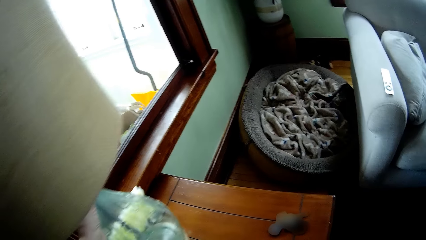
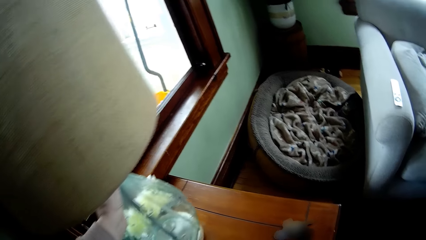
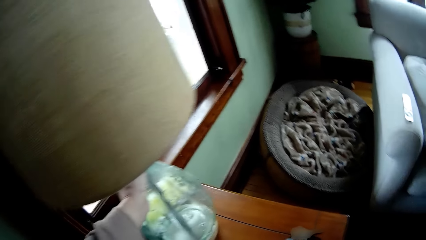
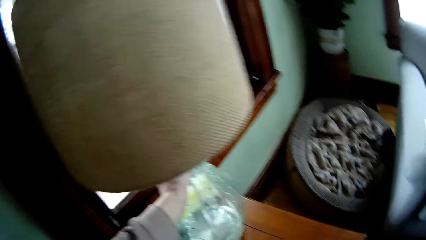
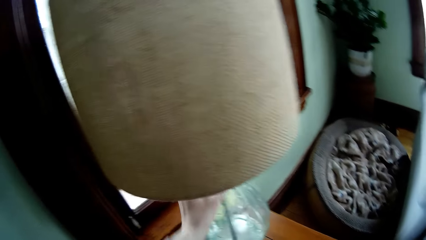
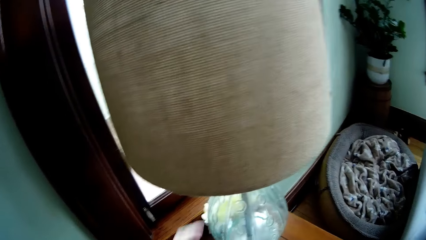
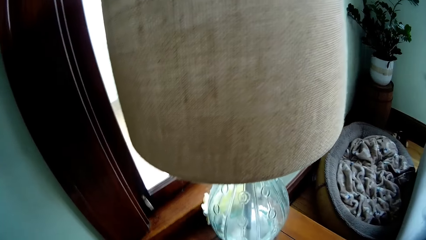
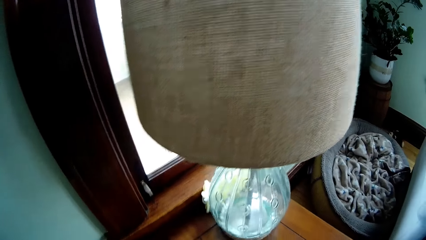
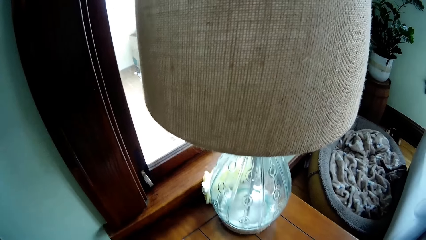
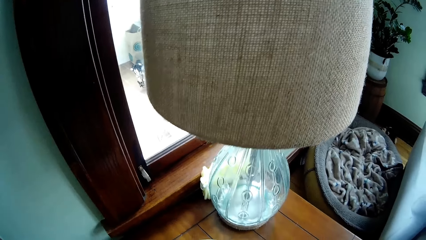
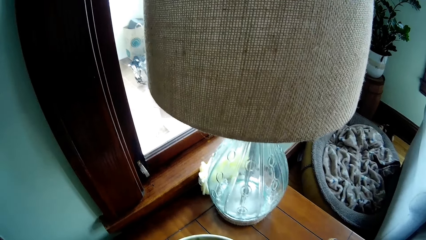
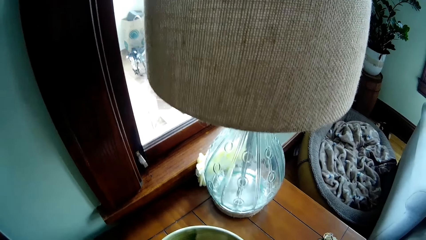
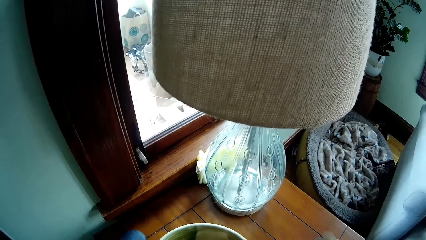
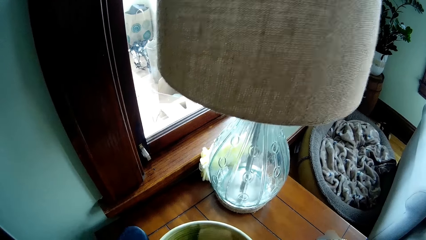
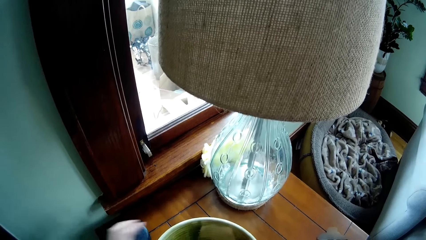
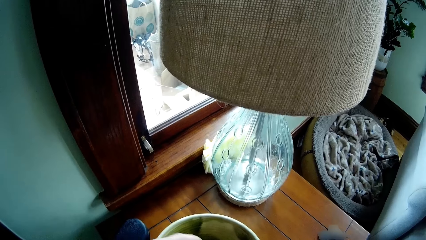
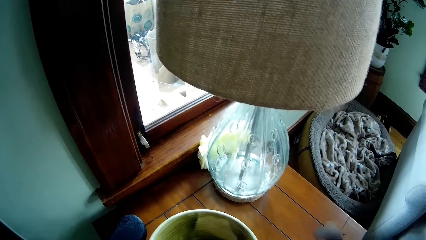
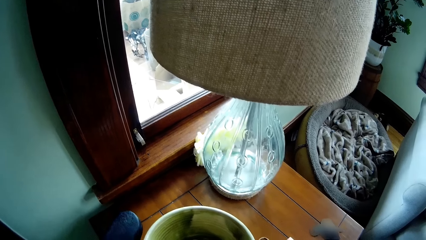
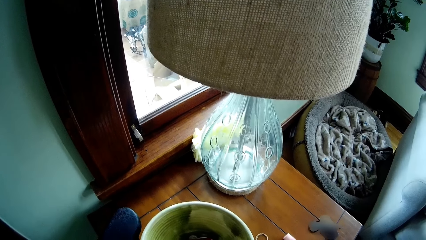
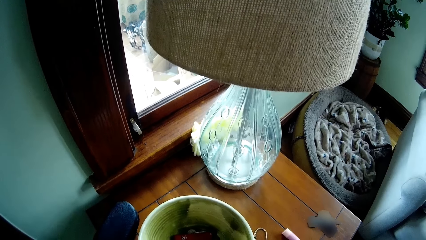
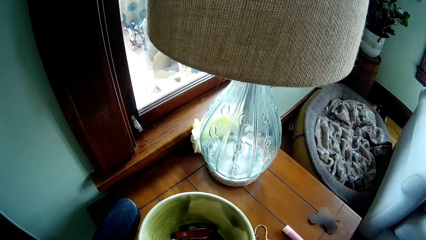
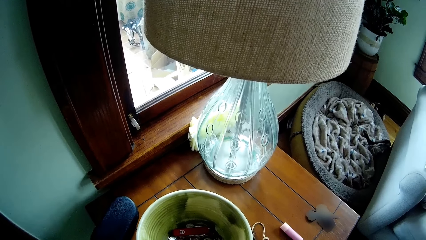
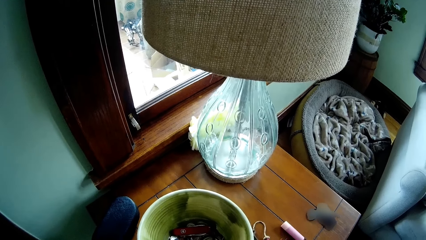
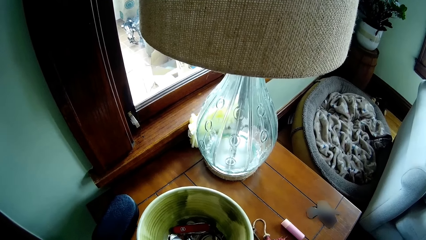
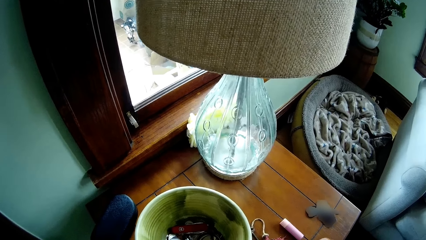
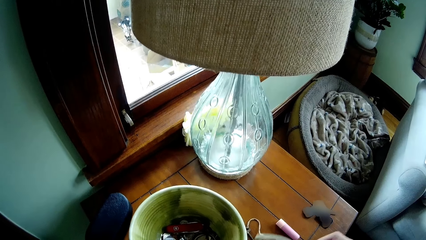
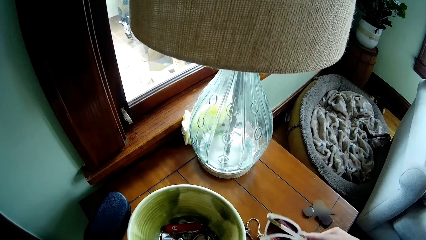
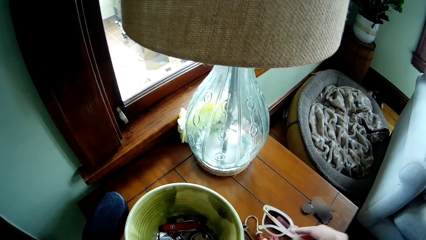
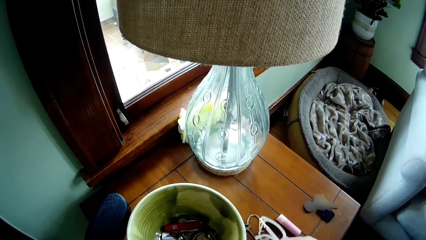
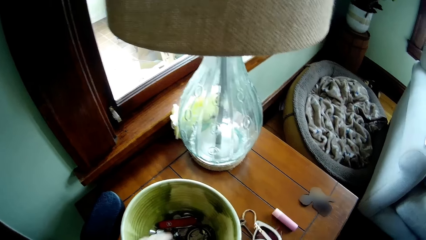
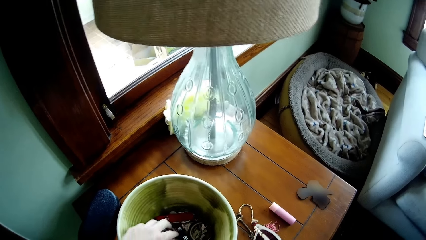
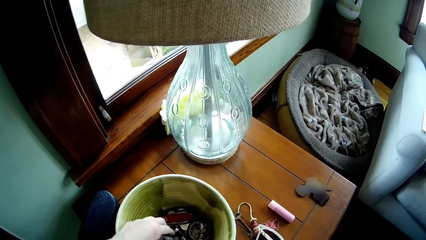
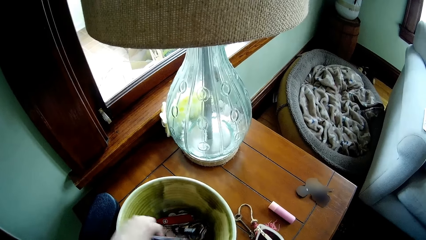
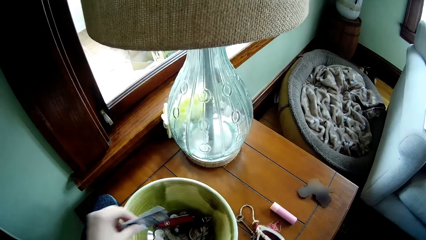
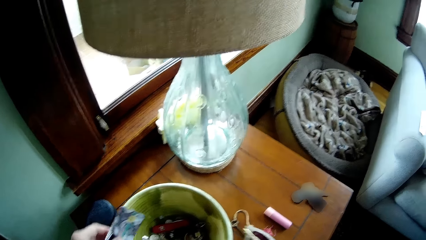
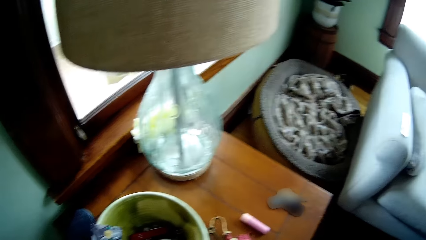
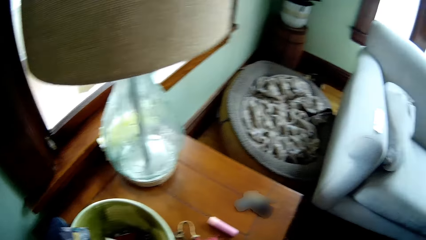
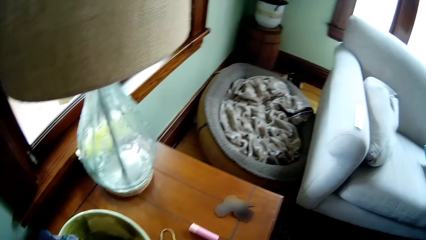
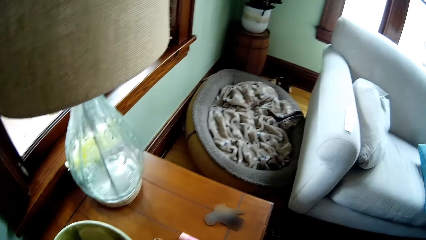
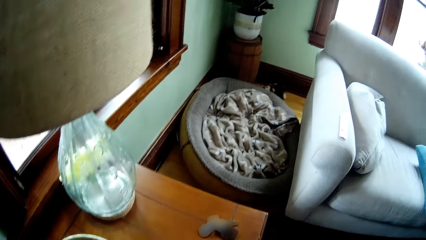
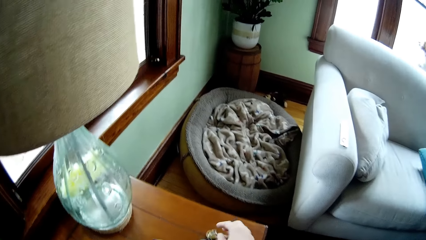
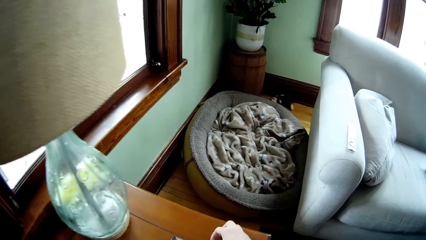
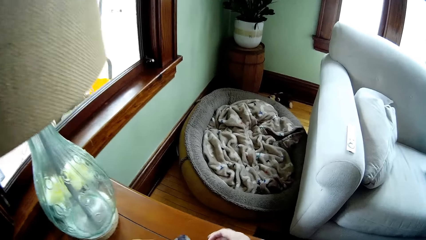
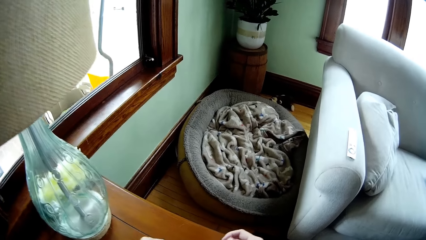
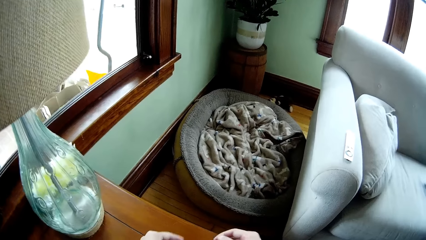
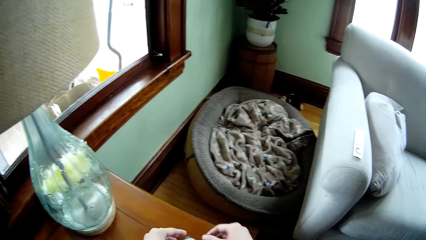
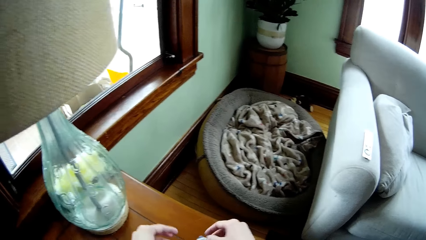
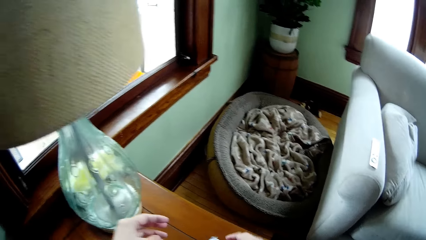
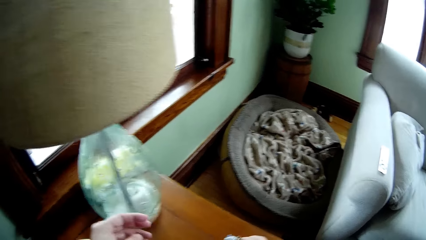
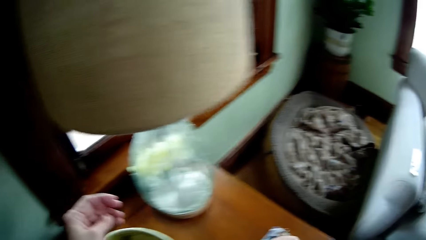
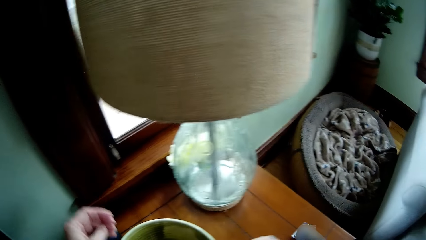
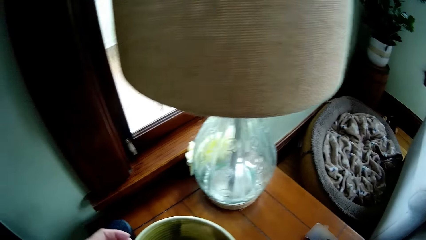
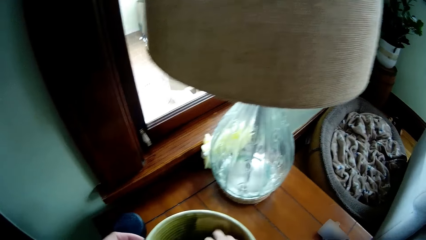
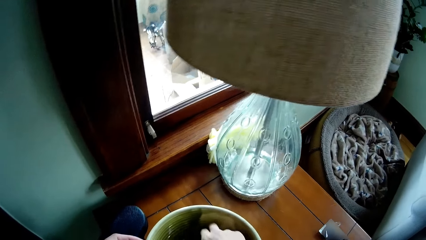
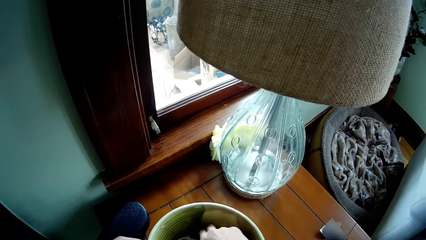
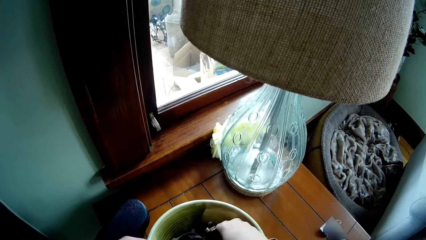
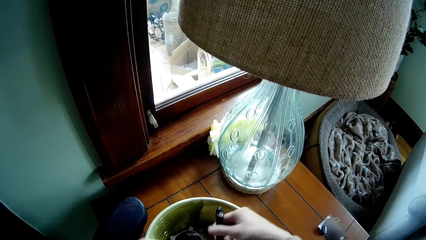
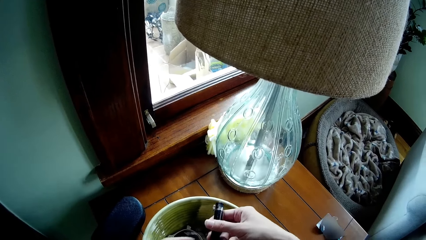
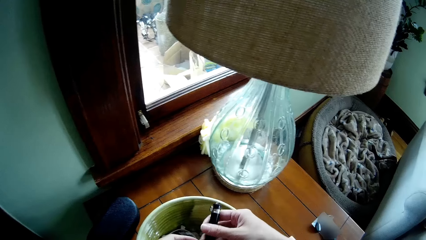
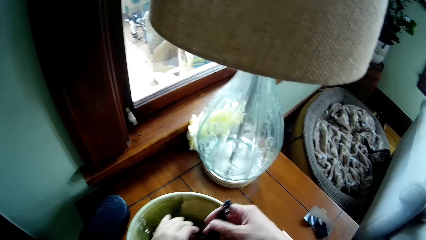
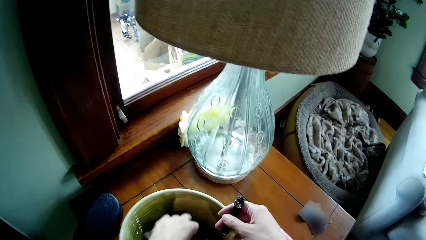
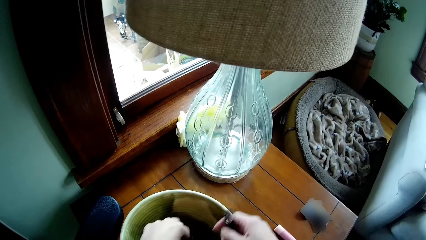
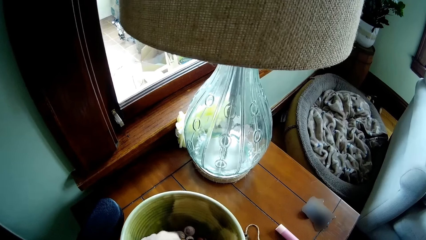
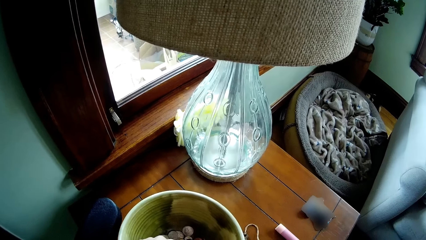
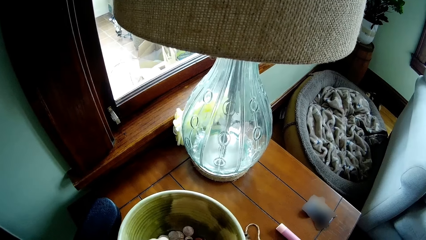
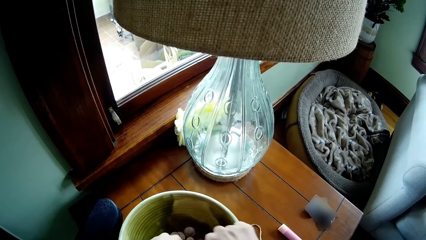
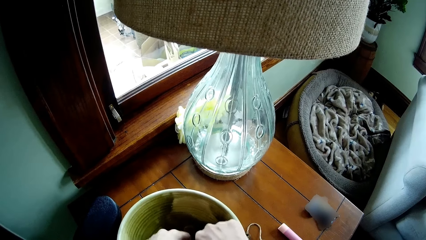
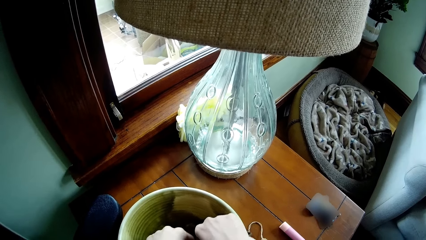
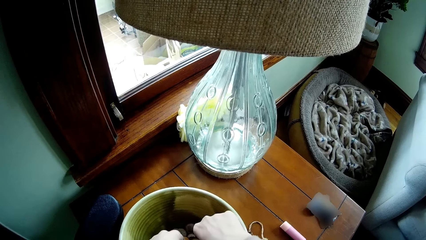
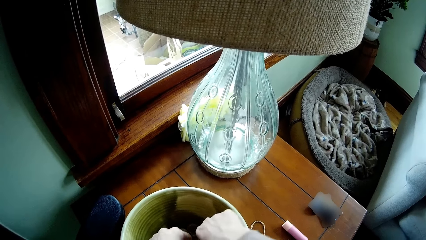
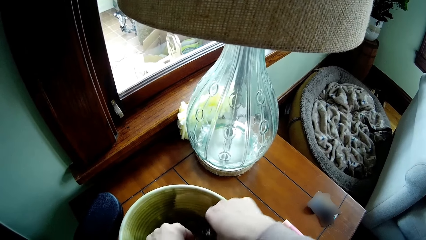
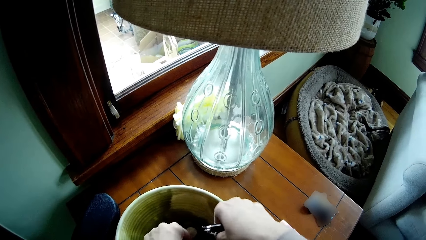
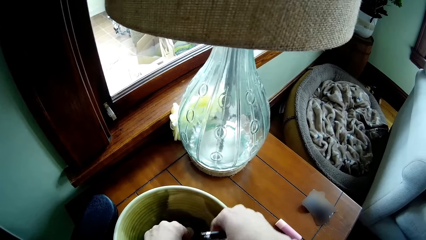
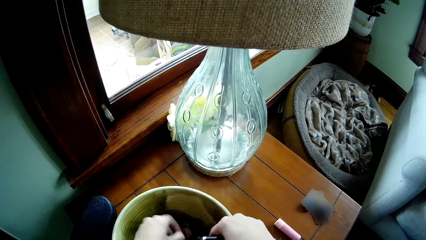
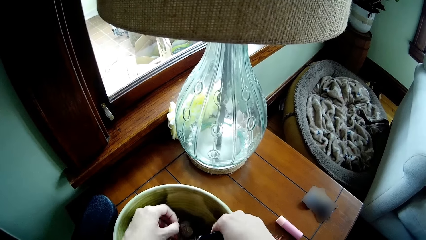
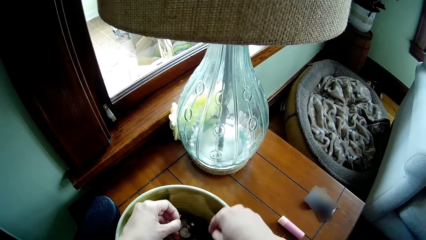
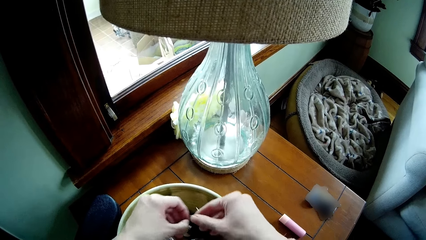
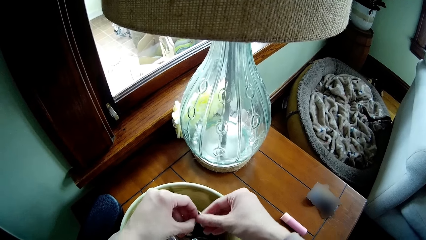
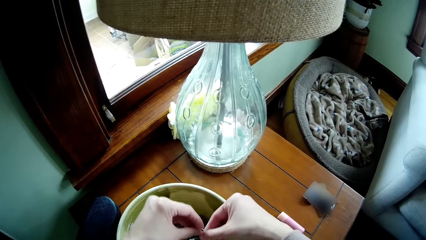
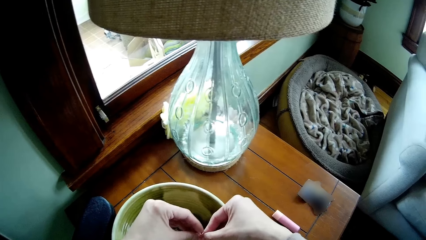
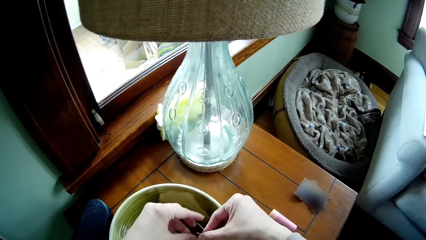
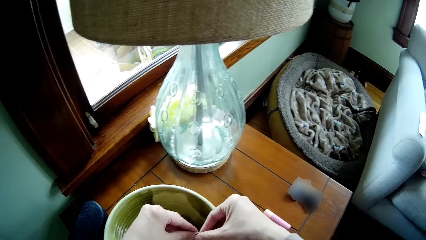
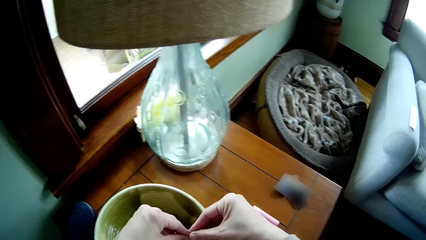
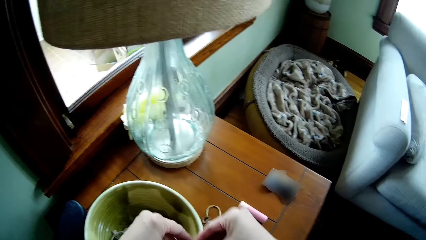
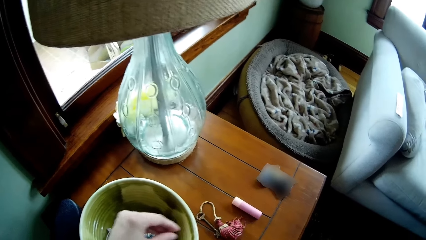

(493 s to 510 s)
The camera wearer adjusts a table lamp on a table with his left hand. He places a case on the lamp stand. He puts the hand in the bucket. He places the sunglasses on the stand. He touches cards inside the bucket on the table with his left hand. He picks up a debit card or money inside the bucket on the table with his left hand. He picks up something on the stand. He places the money on the stand. He goes through the bucket. He picks up a plier inside the bucket on the table with his right hand. He picks up a pin inside the bucket on the table with his hands.
